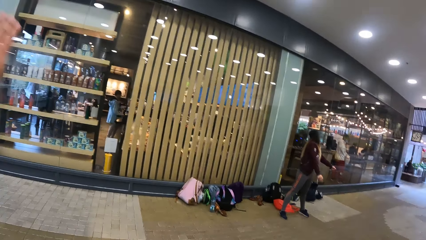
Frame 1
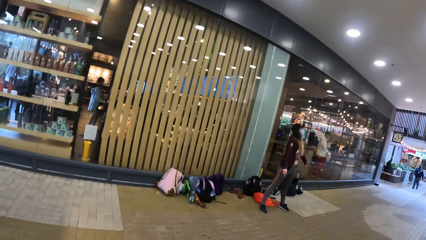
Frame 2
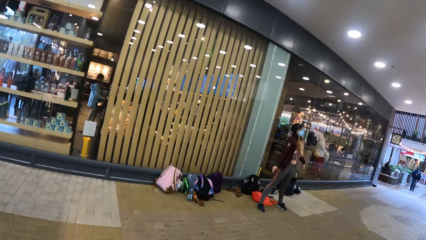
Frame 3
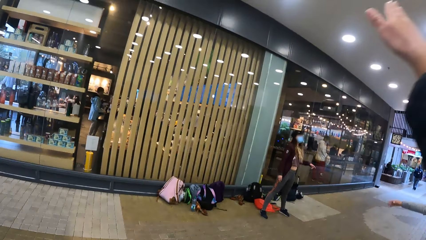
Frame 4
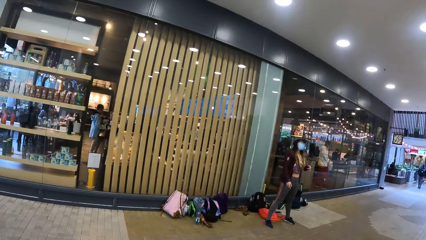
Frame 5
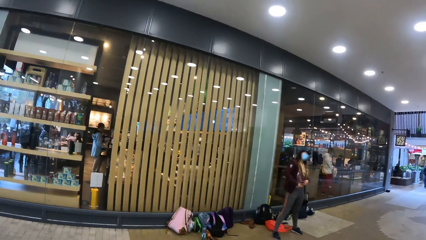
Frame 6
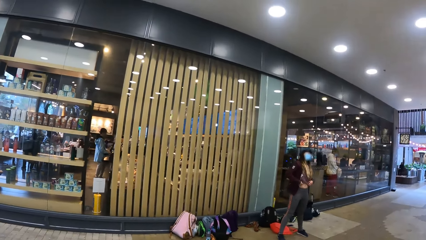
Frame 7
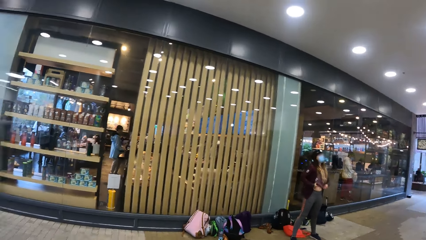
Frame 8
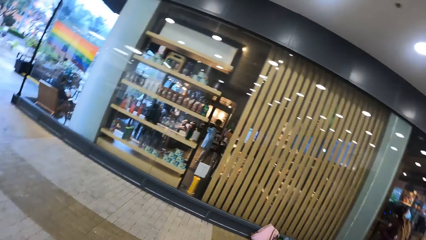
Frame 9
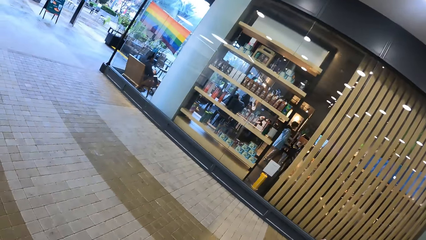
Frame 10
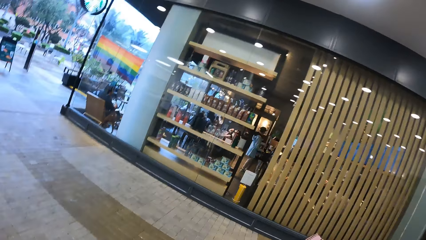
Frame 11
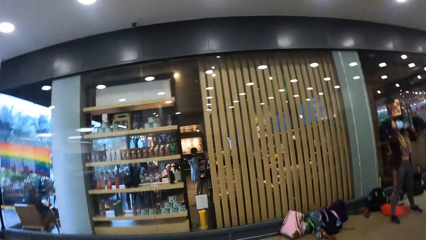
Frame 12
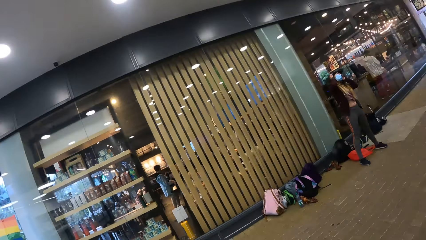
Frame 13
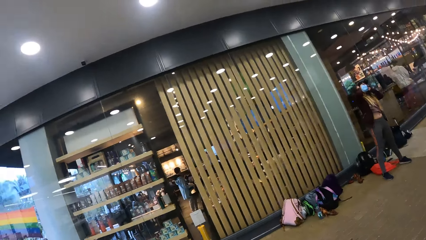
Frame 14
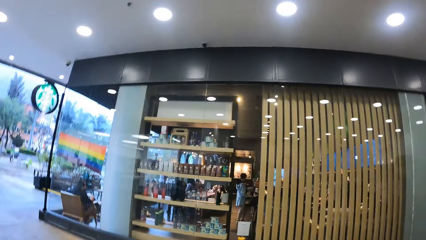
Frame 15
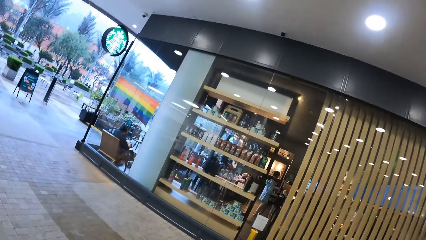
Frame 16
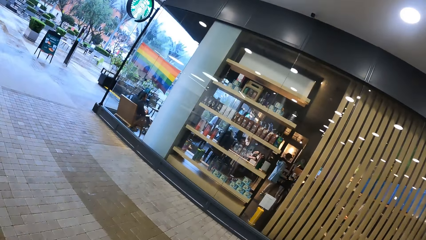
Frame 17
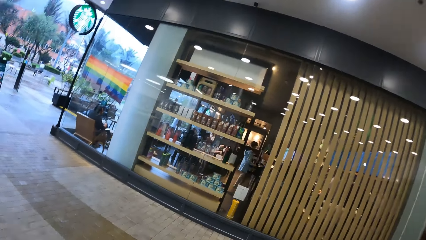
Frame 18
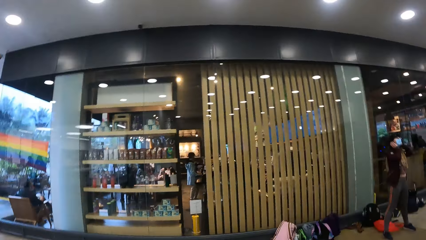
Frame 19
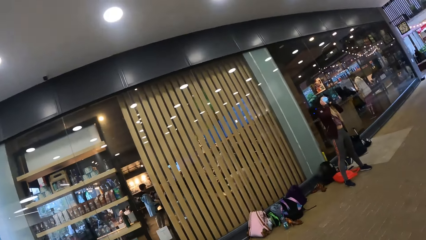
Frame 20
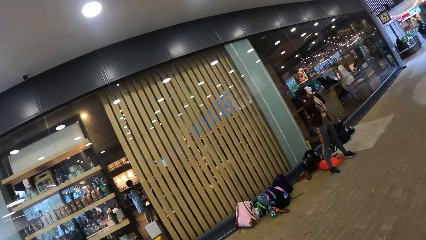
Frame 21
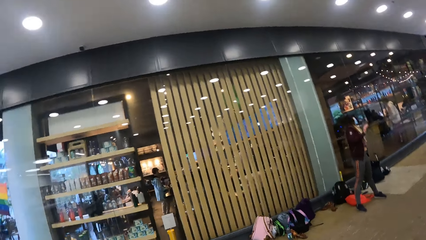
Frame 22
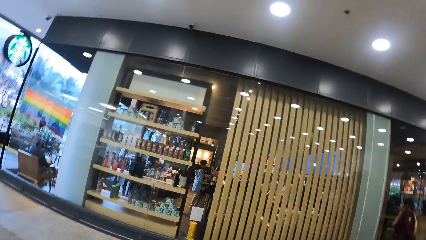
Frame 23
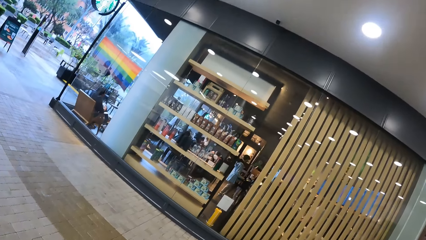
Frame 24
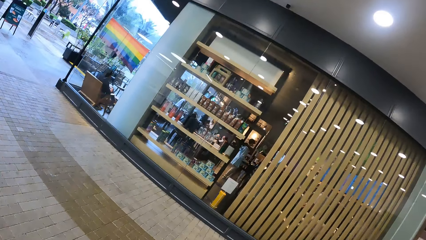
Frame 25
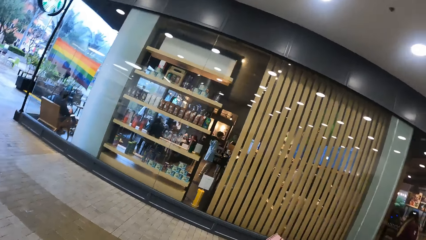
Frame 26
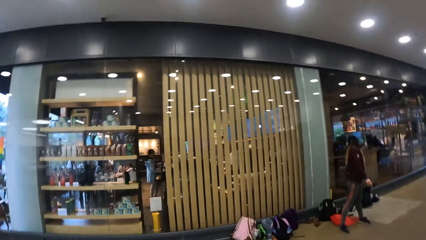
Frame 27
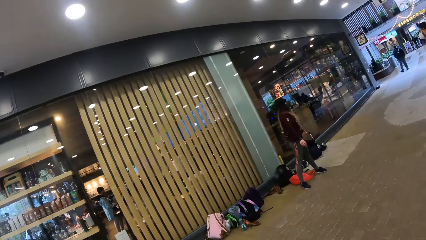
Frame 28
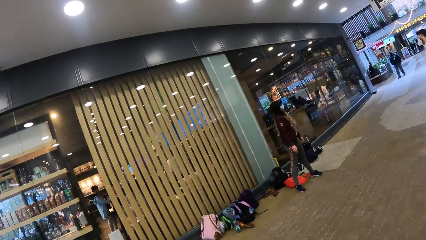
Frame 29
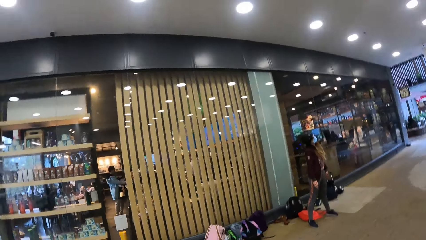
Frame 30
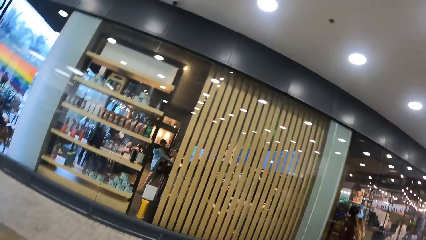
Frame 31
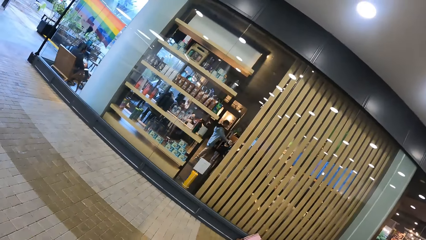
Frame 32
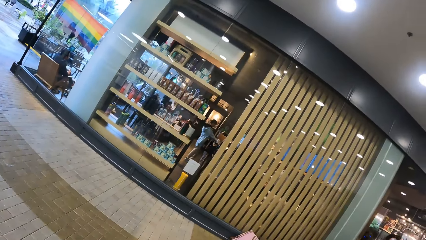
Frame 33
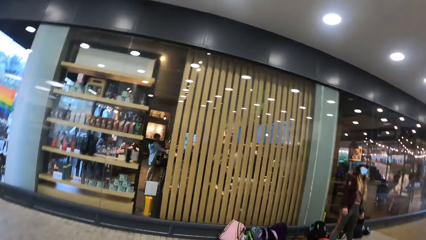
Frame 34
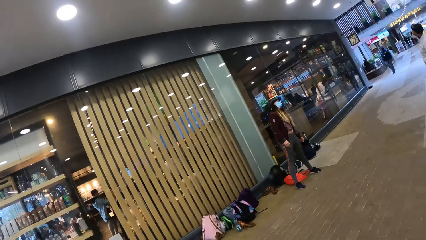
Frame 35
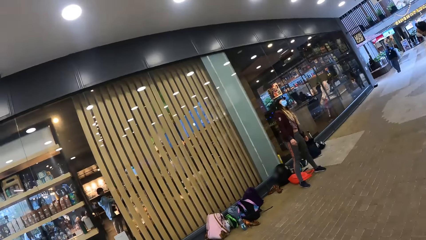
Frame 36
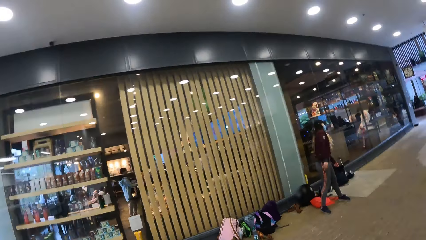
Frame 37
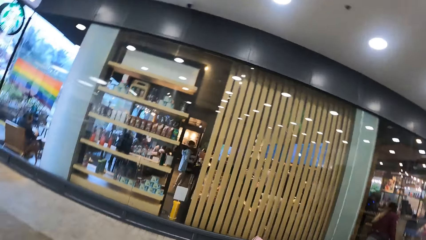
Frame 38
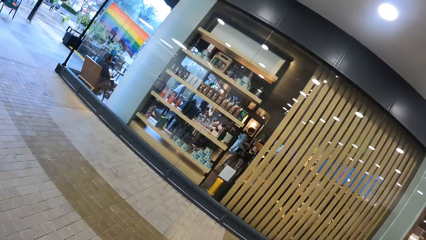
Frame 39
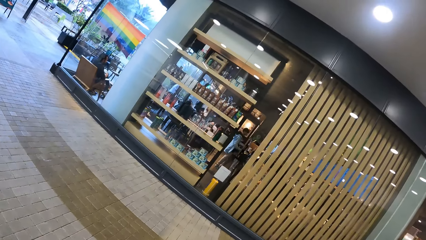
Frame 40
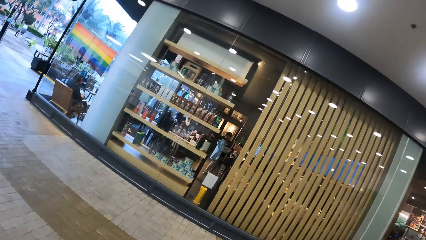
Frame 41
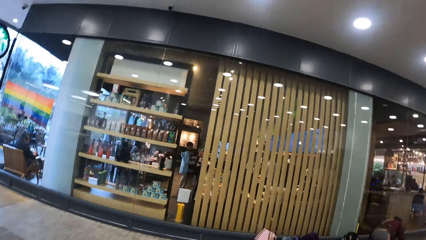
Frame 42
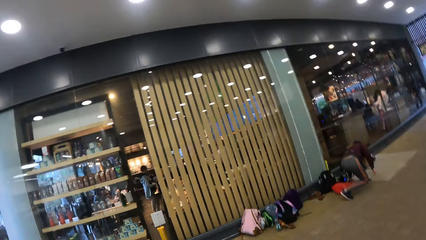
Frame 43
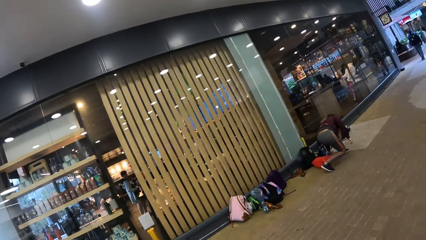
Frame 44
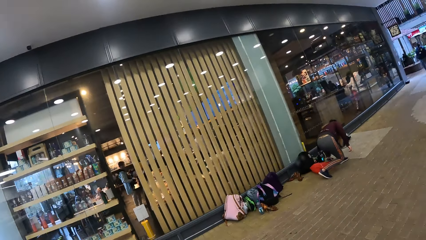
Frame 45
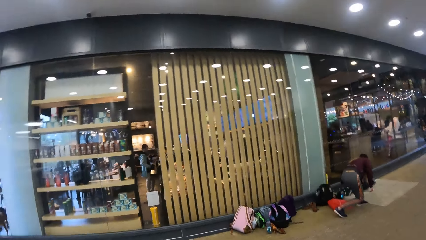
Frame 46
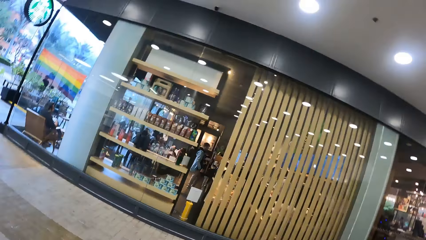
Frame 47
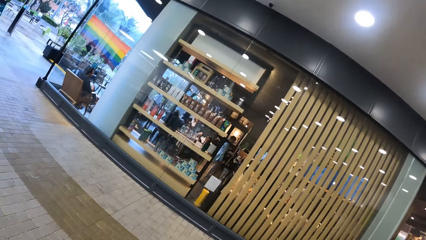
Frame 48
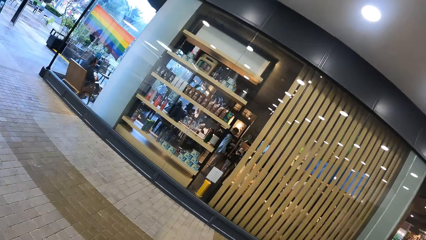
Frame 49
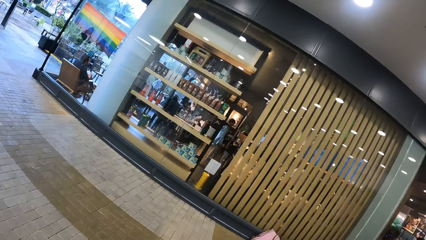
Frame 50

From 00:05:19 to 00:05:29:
The camera wearer dances. They look at a person. They look around. They dance. They look at the person. They dance.

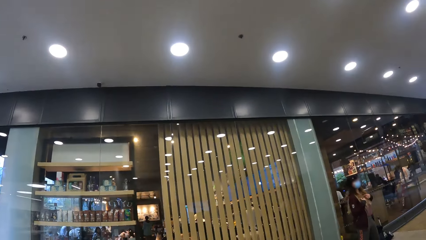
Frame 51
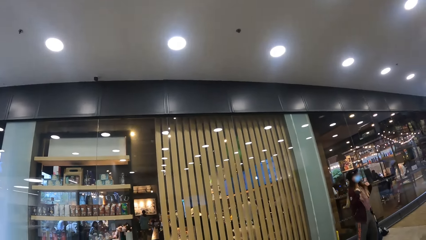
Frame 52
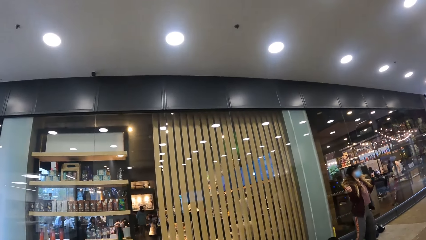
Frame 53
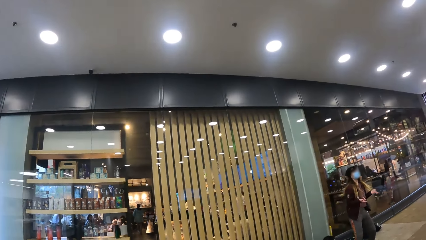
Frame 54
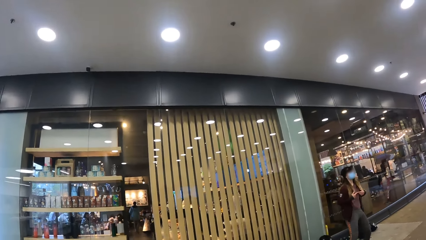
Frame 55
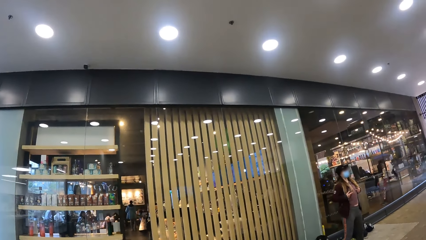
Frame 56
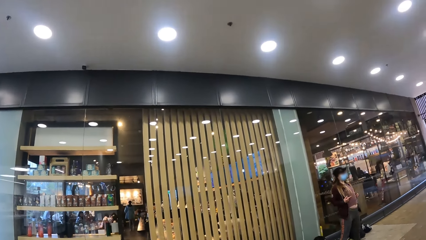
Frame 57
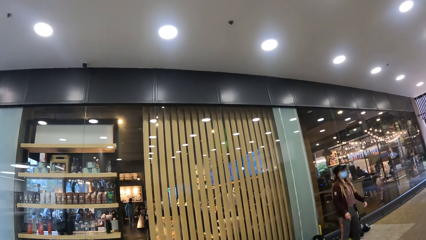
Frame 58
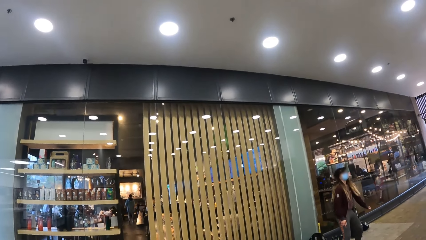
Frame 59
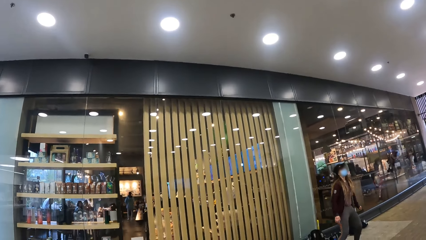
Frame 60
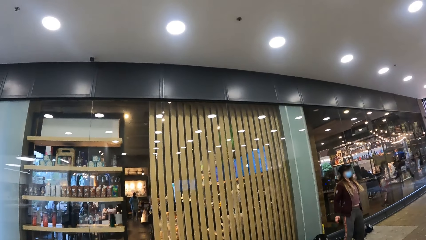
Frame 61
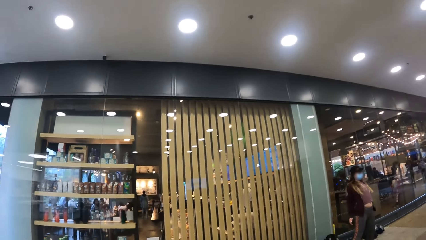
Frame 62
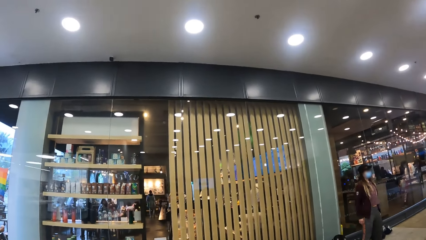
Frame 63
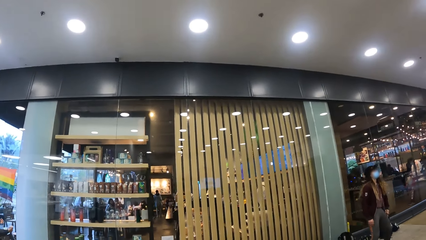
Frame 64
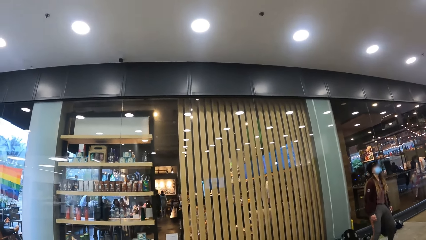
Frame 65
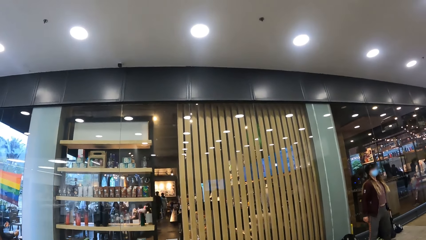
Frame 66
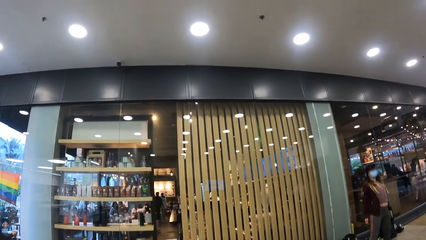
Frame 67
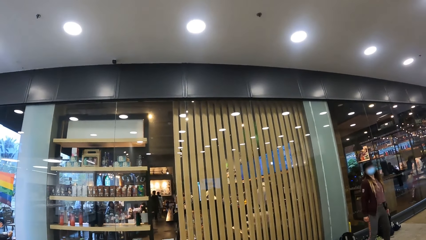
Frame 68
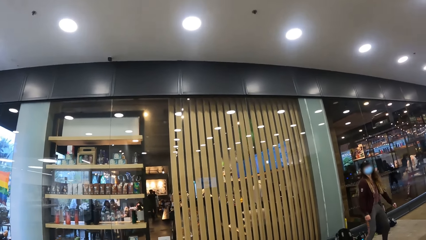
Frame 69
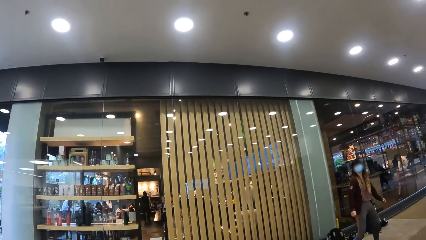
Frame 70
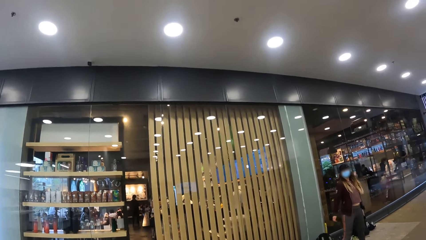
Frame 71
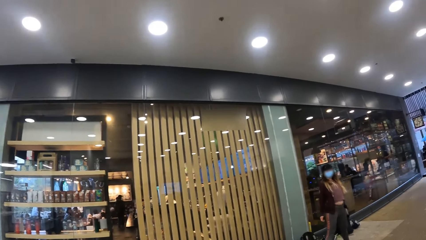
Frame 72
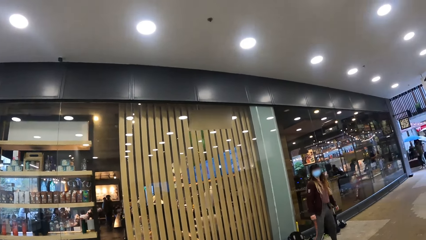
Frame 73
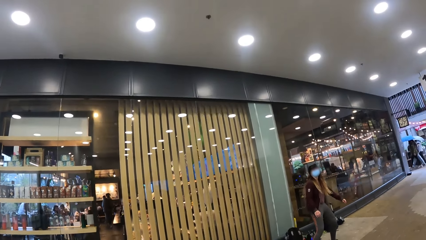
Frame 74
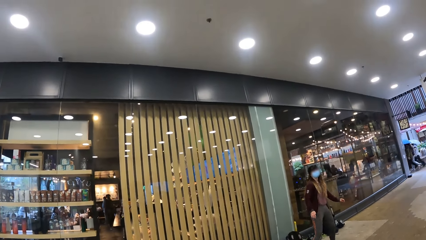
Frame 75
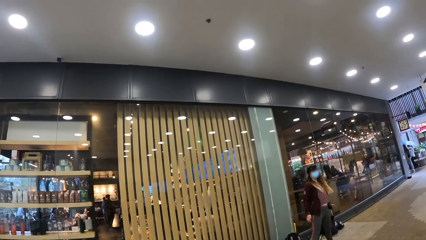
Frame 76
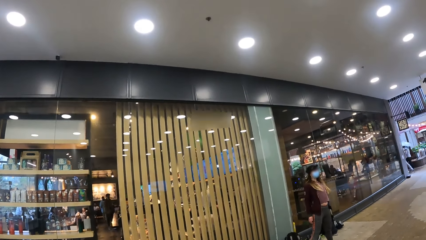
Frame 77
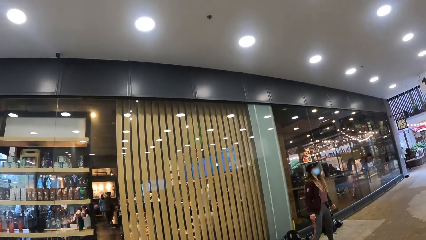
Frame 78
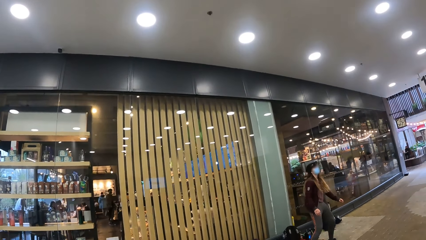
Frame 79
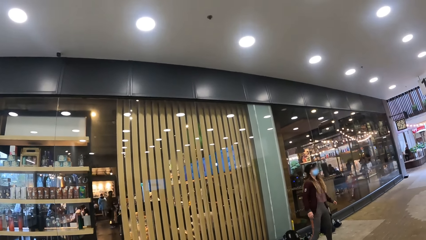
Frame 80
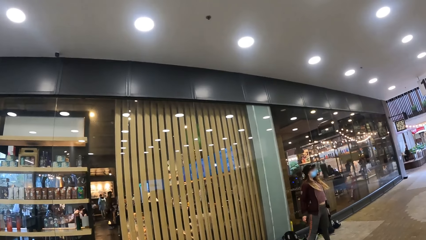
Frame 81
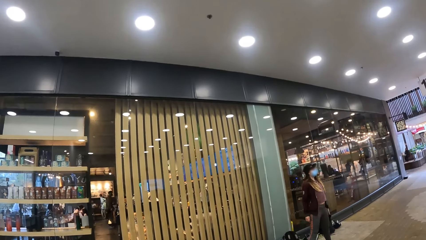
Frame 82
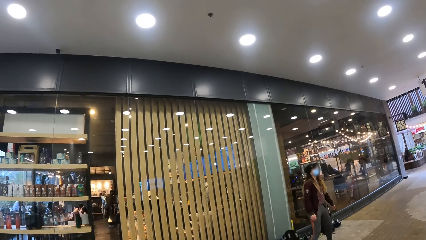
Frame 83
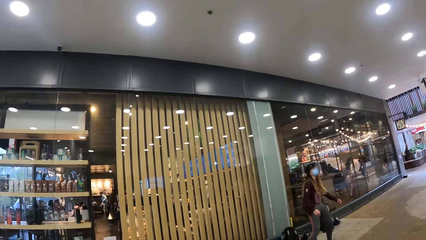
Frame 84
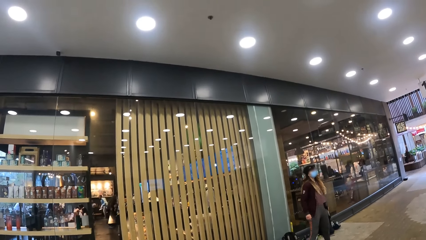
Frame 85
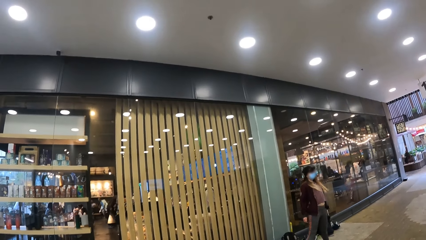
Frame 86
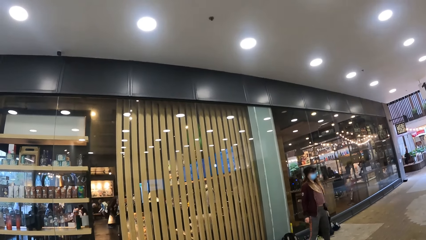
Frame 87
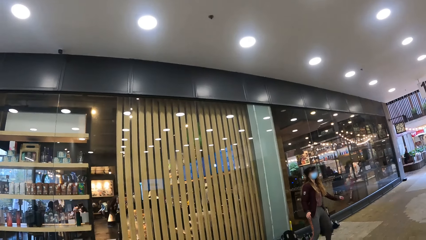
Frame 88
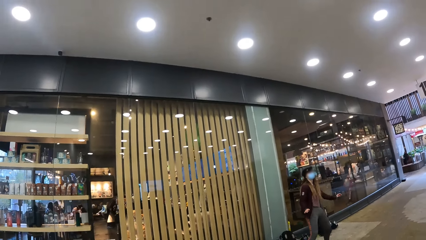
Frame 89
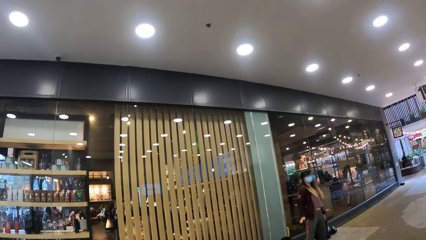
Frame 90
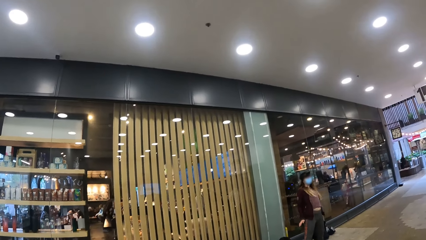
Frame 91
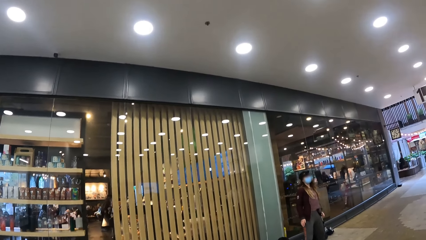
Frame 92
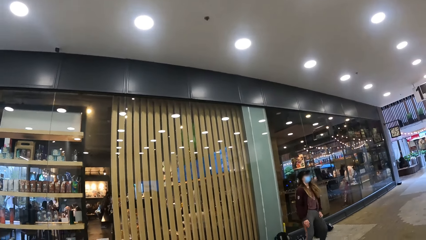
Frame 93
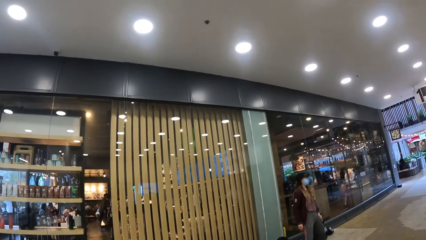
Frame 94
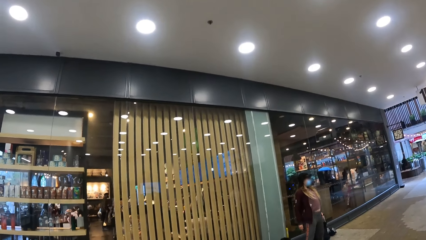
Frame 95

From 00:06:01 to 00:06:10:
A person dances.
